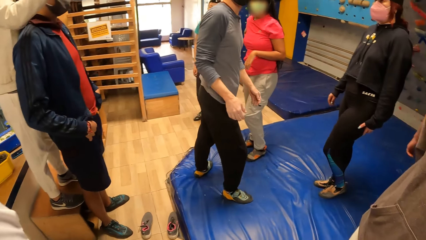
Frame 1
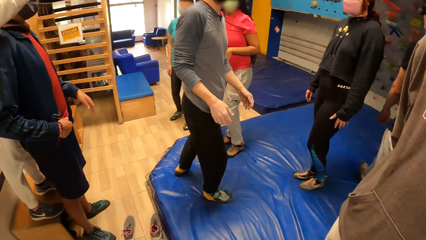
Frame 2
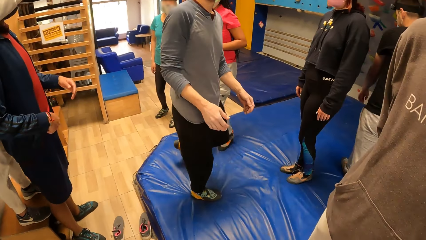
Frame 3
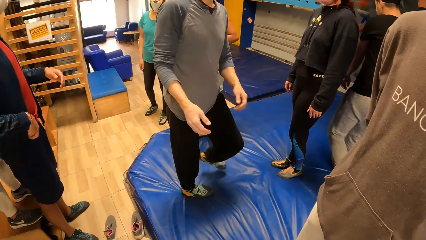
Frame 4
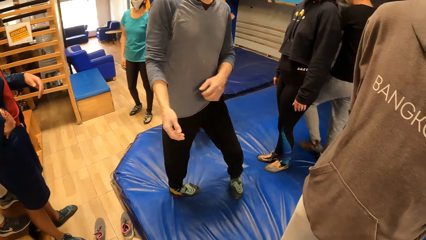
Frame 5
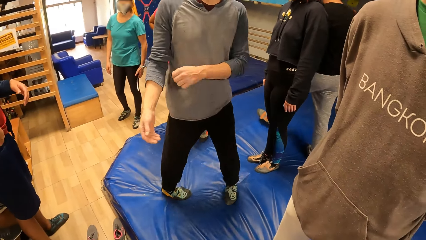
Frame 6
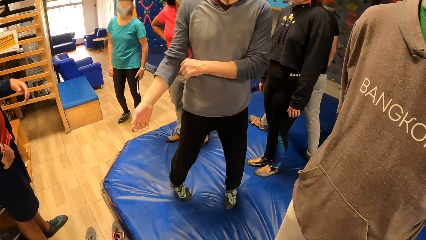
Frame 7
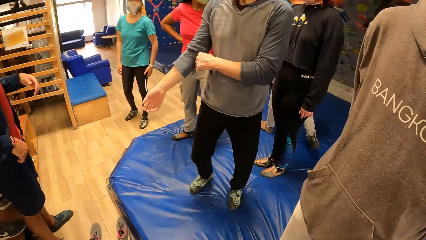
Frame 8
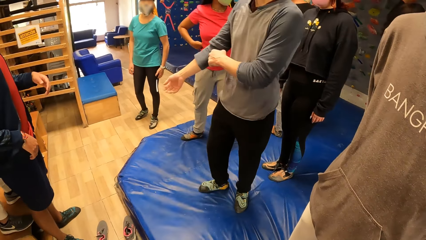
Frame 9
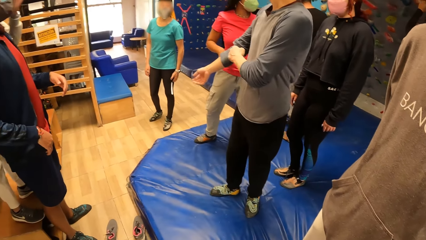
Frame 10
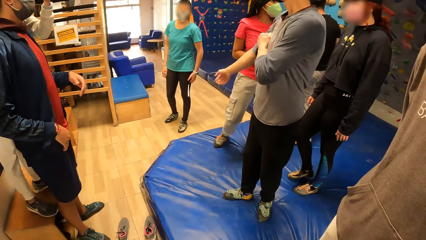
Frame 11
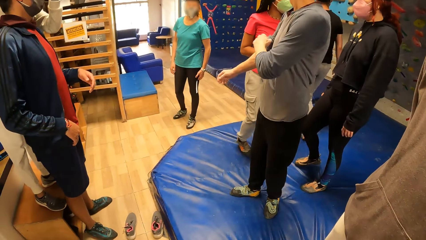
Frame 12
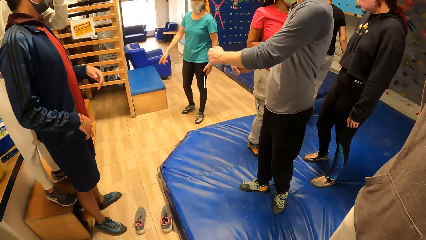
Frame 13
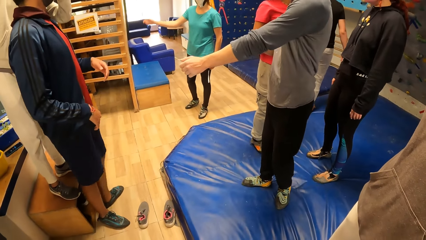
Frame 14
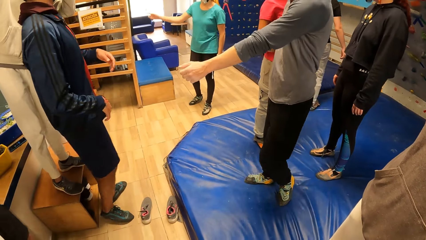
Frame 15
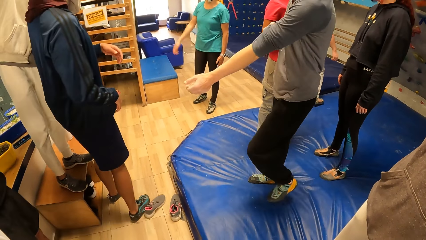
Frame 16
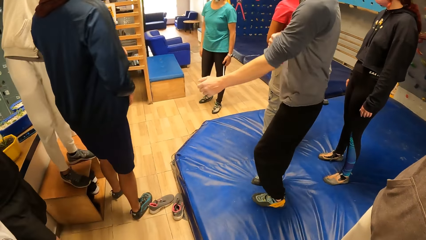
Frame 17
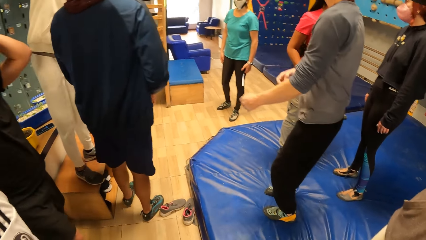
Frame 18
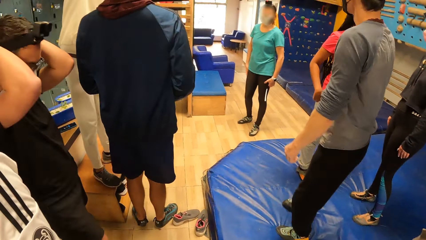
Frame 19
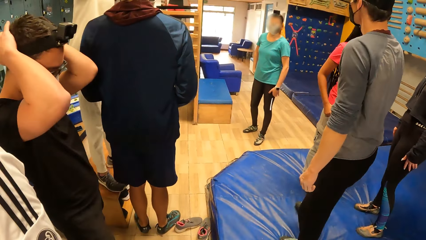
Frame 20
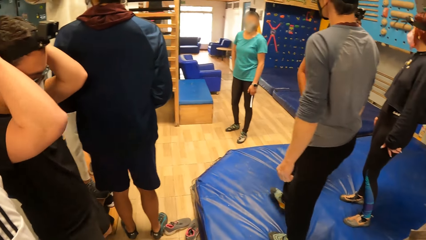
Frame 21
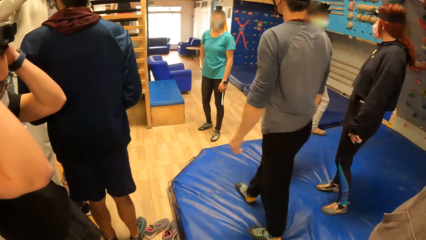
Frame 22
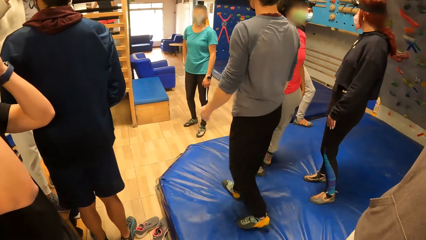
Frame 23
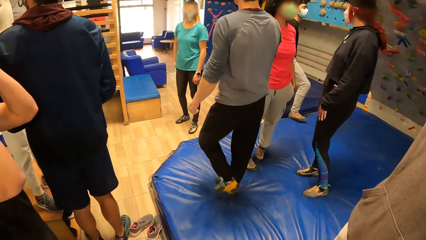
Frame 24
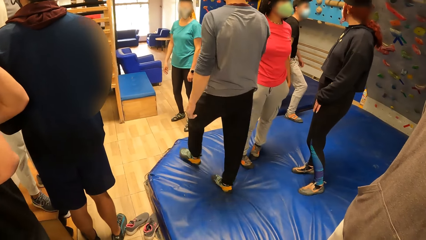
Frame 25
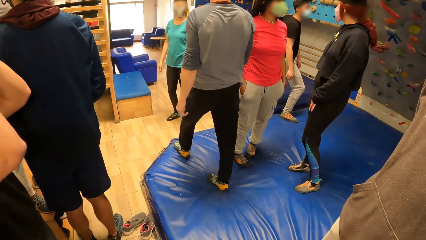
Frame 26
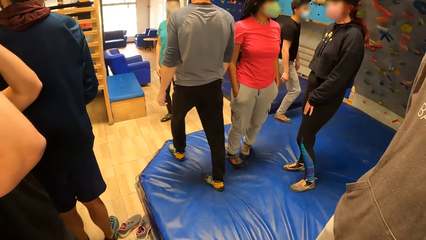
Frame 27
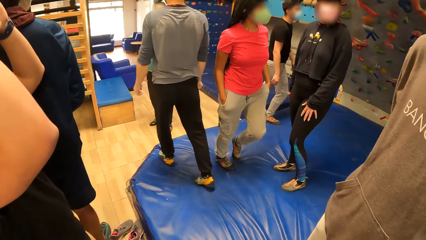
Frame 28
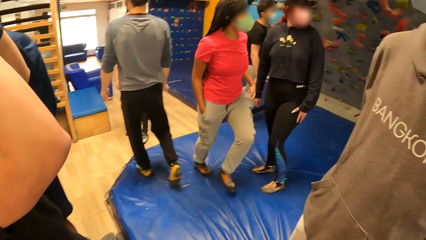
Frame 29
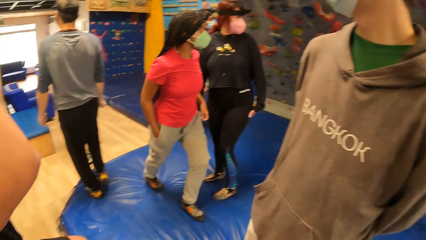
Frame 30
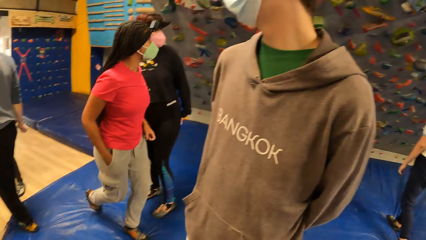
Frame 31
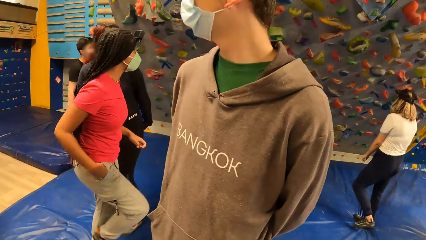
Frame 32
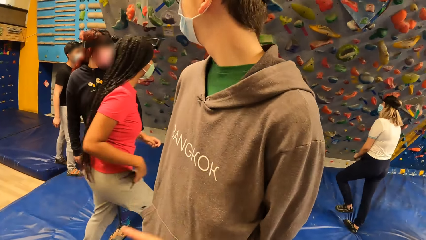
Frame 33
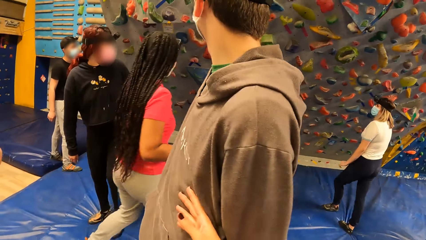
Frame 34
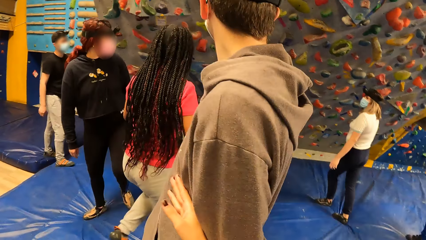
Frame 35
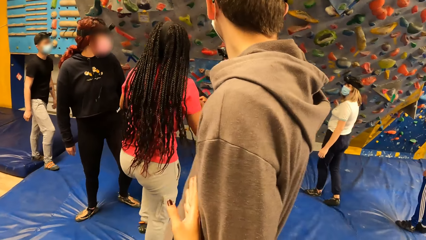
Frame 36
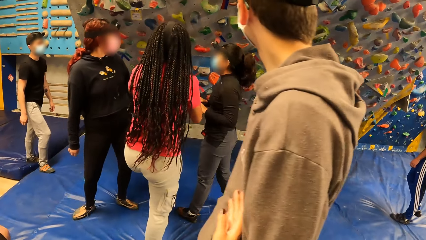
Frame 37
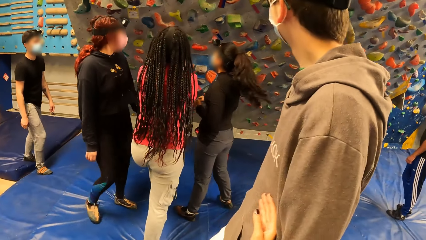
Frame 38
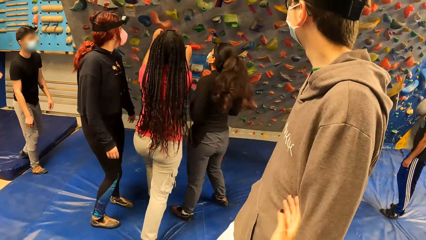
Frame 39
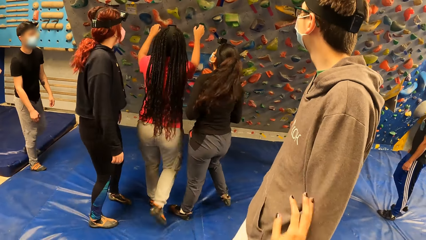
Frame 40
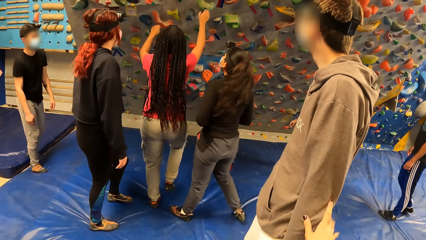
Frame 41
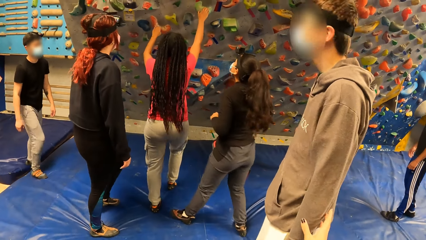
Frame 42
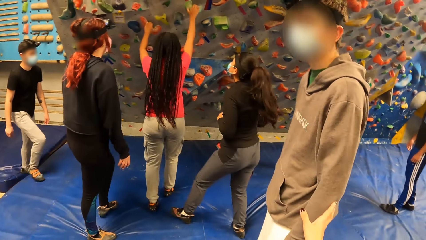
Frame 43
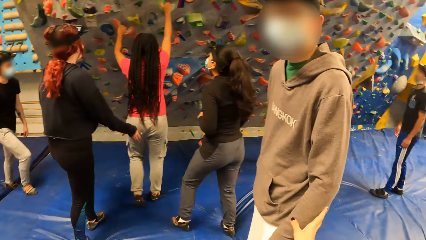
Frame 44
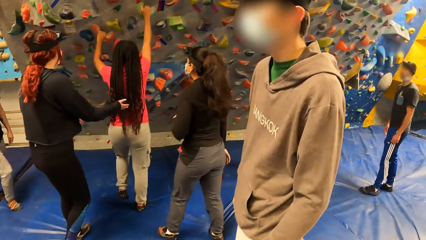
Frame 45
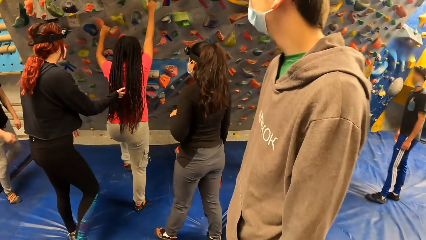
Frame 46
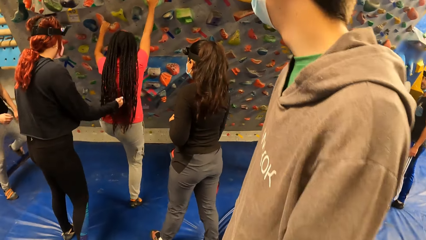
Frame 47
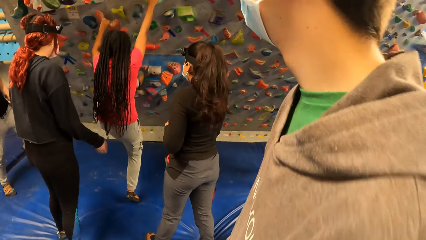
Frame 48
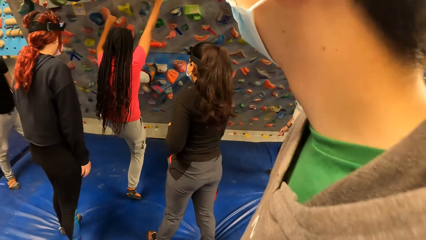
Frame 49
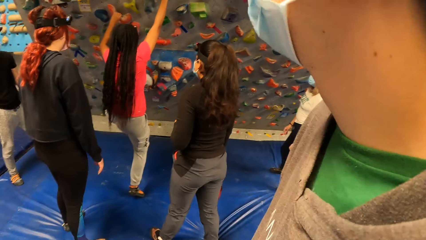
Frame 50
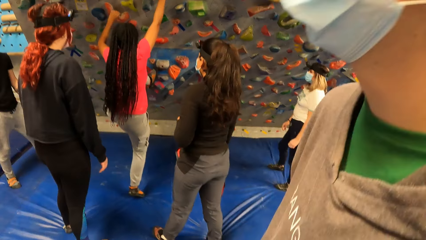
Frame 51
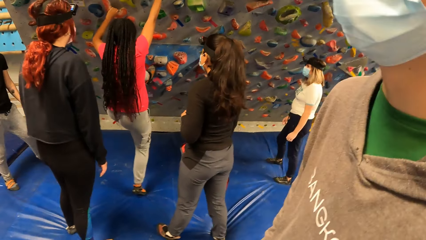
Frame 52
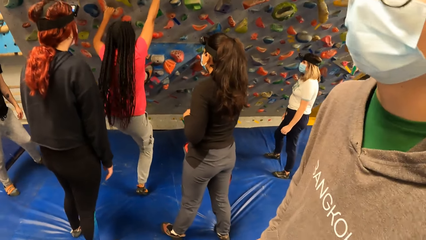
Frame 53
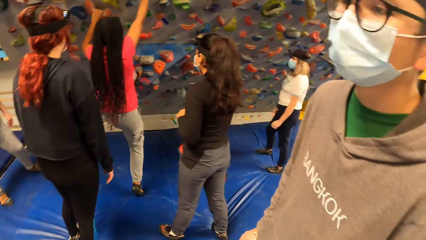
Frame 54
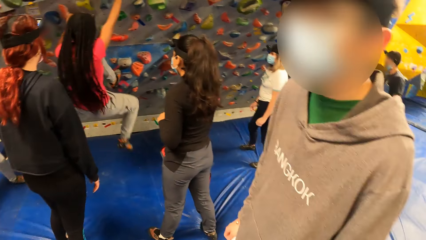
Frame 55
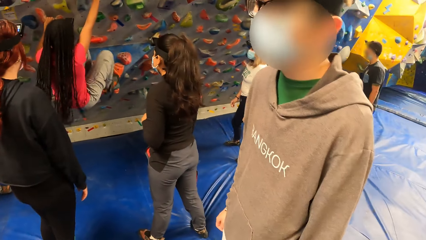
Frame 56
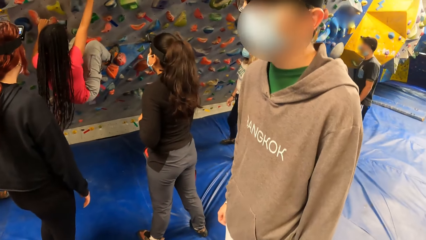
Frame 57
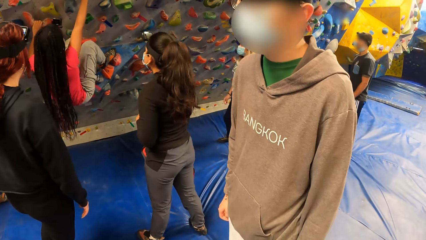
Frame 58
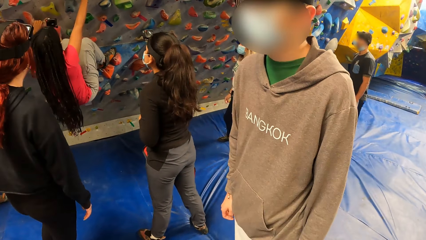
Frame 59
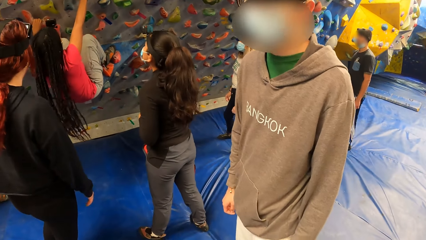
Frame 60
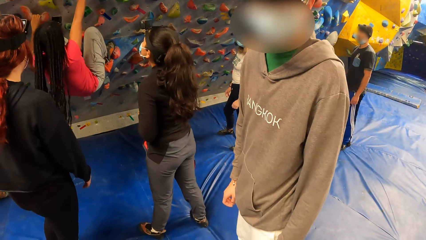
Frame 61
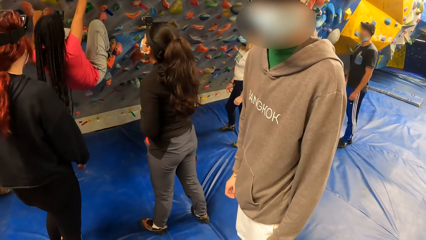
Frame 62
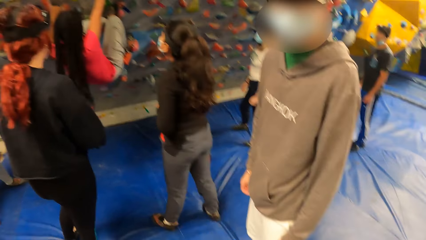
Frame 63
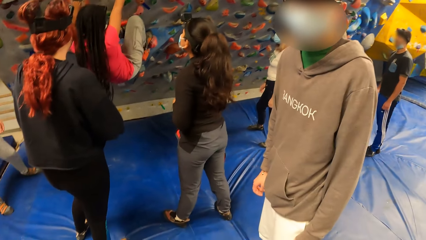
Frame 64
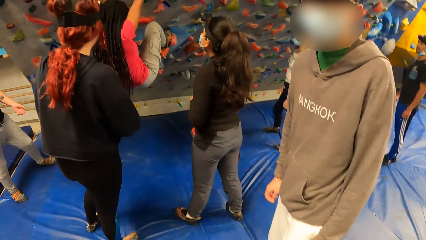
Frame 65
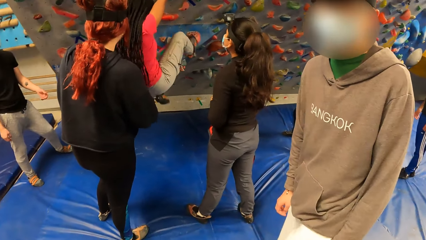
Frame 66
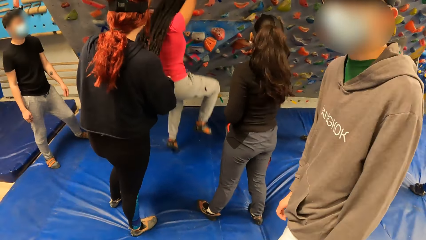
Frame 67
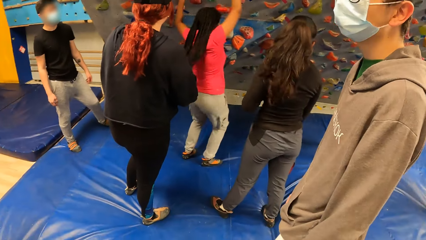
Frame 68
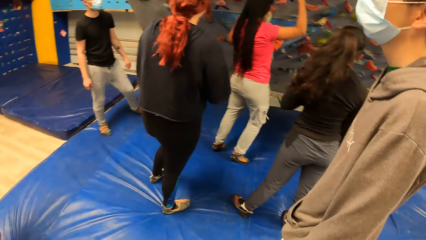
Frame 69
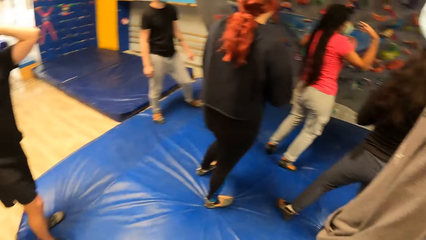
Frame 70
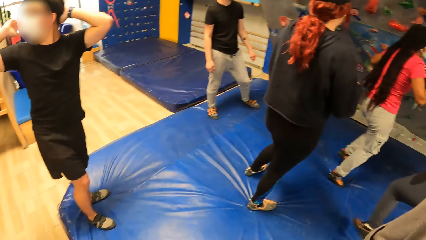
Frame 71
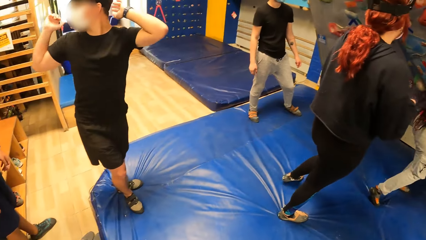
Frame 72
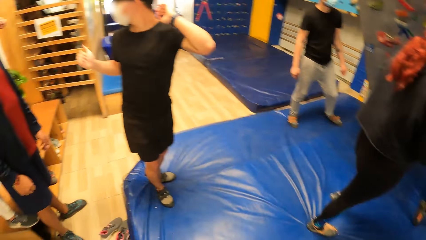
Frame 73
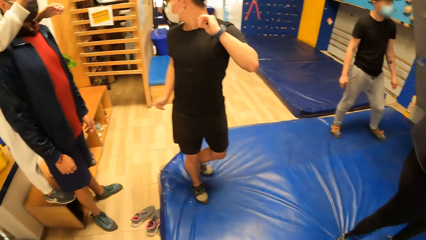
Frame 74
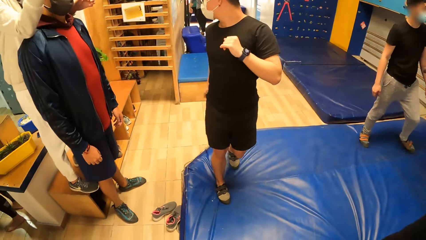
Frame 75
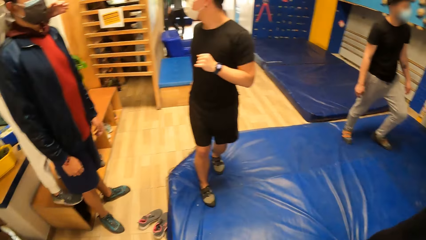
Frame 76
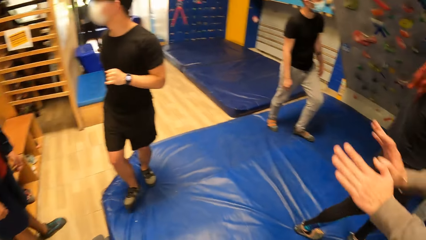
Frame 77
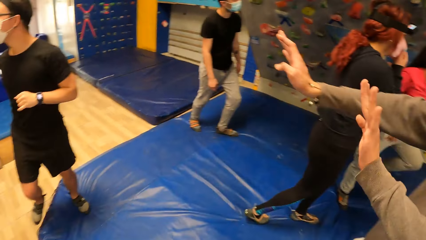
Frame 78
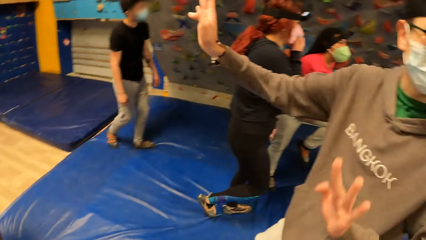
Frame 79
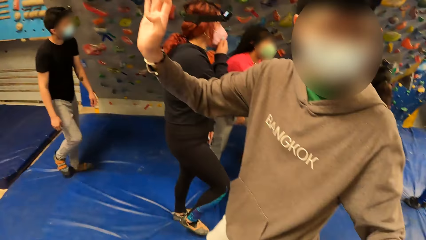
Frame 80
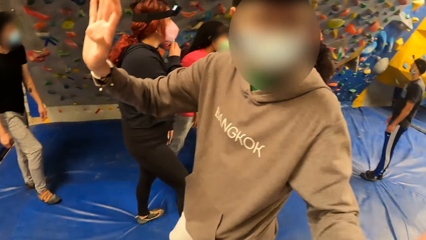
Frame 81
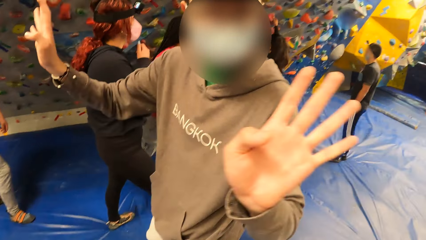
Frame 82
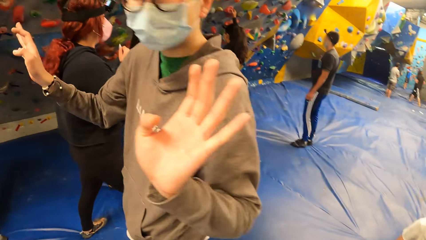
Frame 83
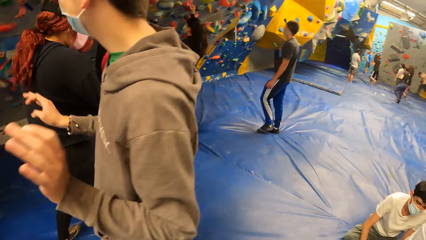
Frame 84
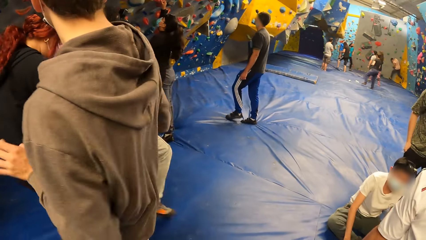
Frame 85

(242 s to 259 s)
The camera wearer looks around. A person folds his shirt. The camera wearer looks around. Another person climbs a wall. The other person jumps. The camera wearer looks around.
